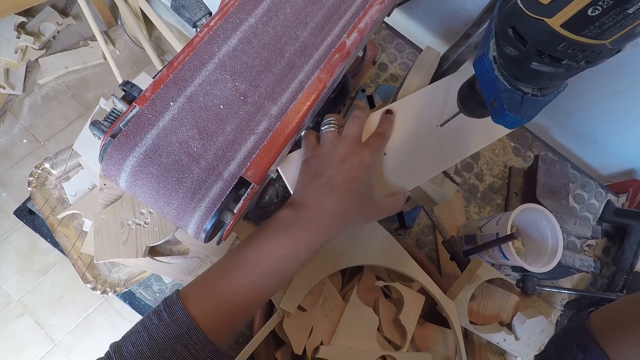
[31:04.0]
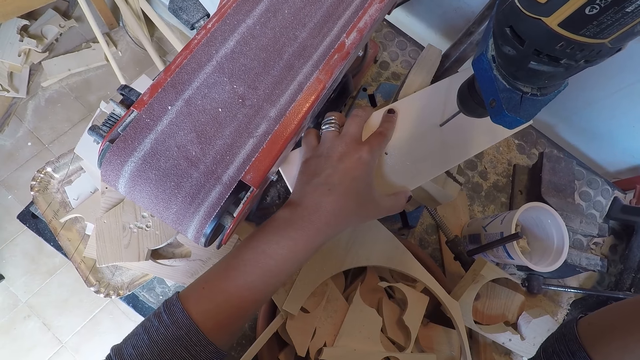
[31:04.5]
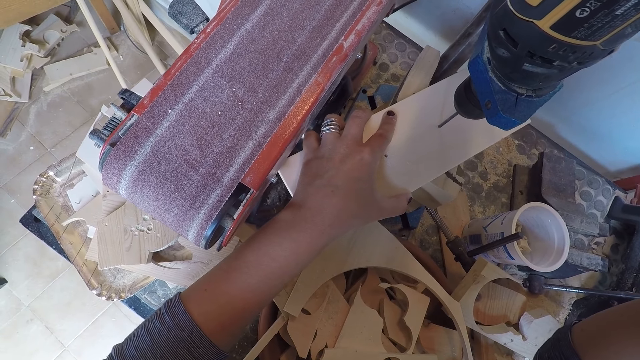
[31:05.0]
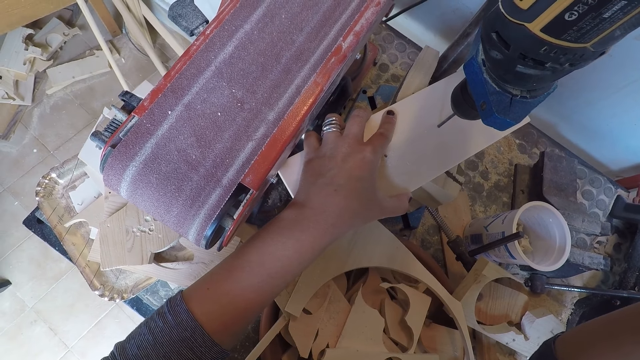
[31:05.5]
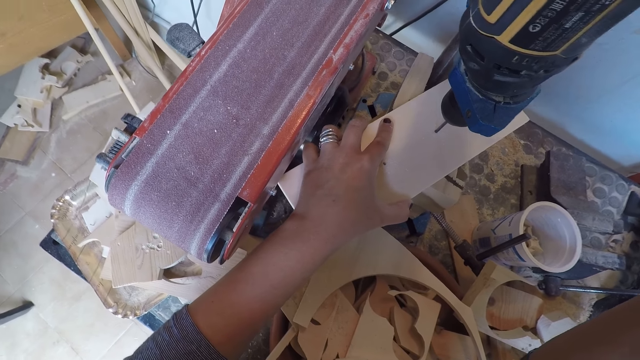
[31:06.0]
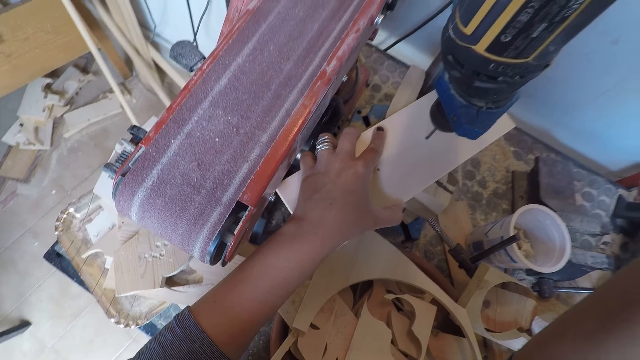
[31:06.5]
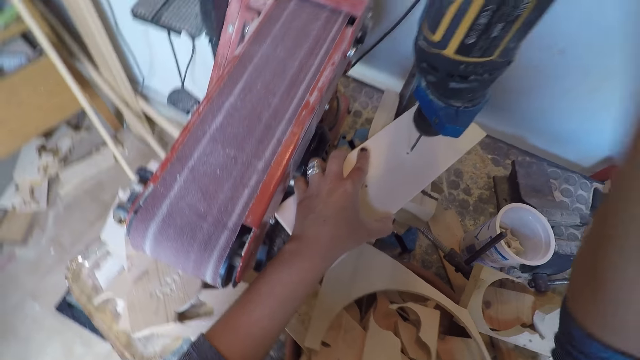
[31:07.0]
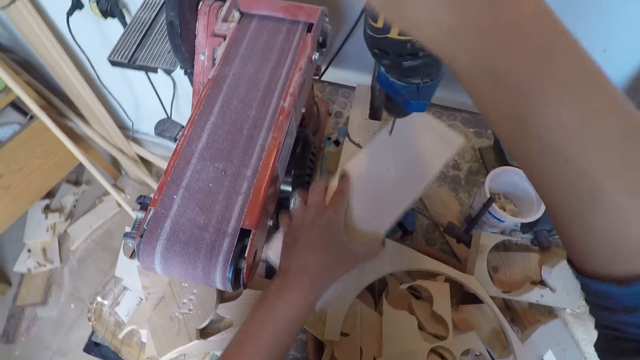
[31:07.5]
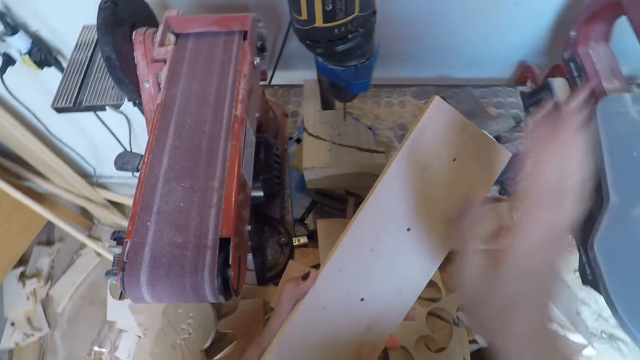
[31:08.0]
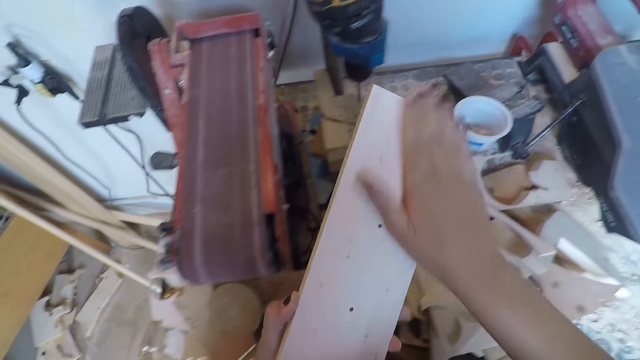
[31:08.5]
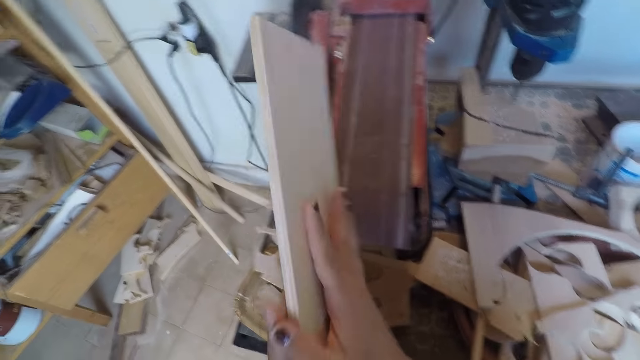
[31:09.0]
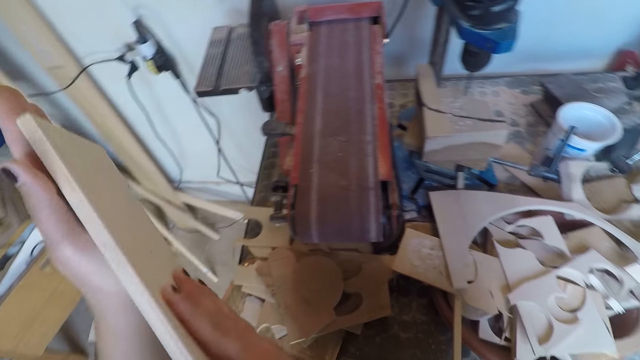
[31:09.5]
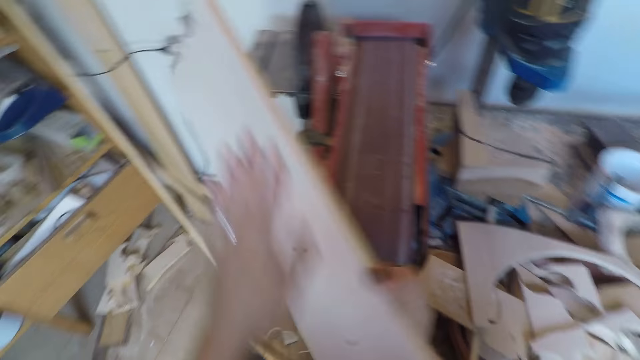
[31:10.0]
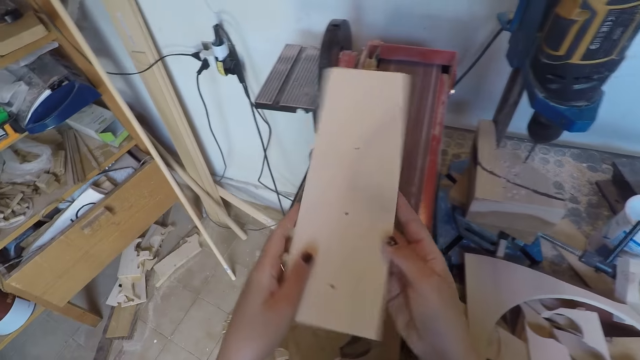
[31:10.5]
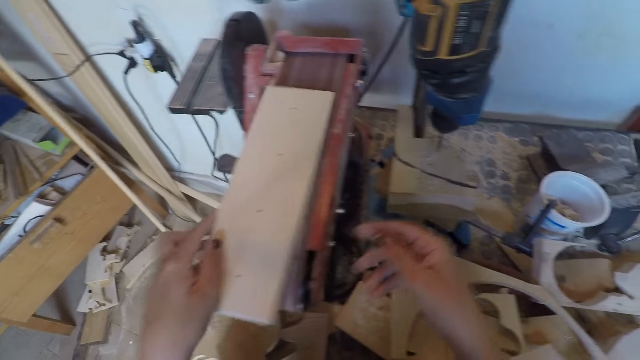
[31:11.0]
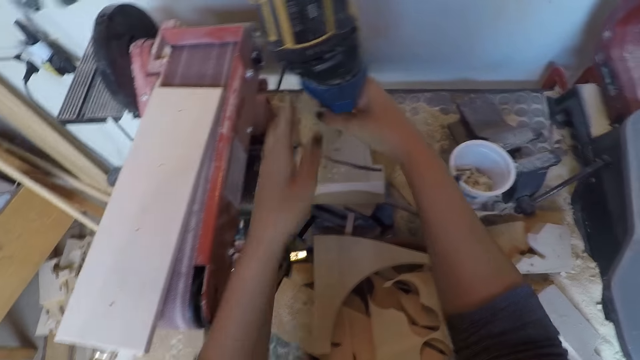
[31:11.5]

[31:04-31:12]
The camera wearer drills a hole on the wood. She turns off the drilling machine with her right hand. She removes the piece of wood from under the drilling machine with her left hand. She cleans the piece of wood with her right hand. She rubs the wood. She cleans the piece of wood with her left hand. She places the piece of wood on the belt sandpaper machine or workbench with her left hand.

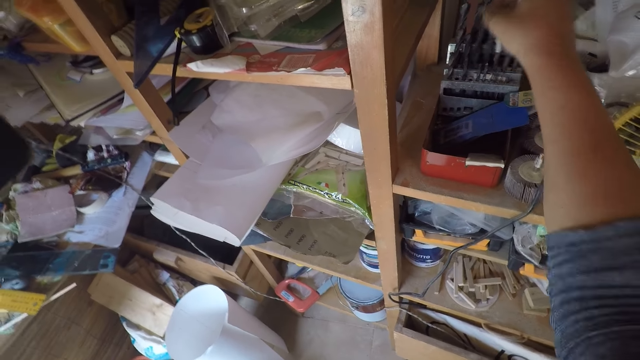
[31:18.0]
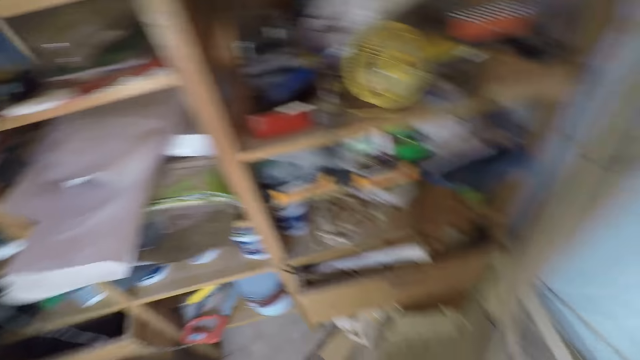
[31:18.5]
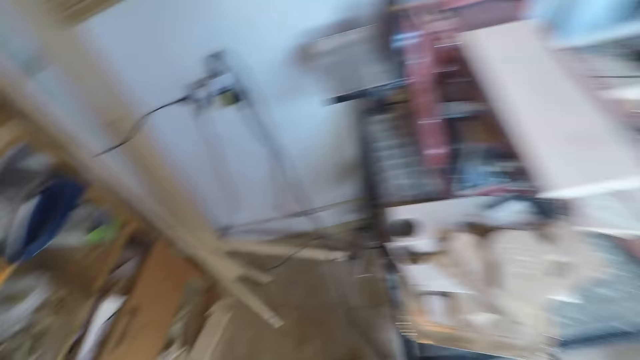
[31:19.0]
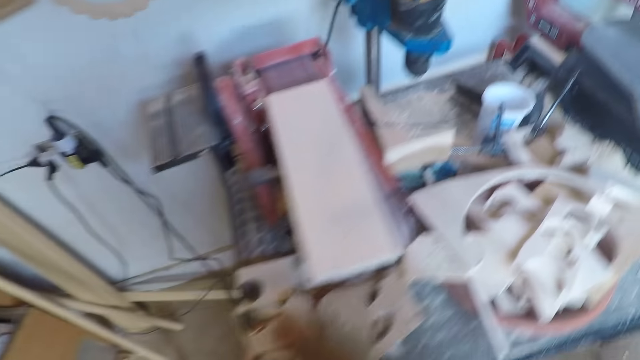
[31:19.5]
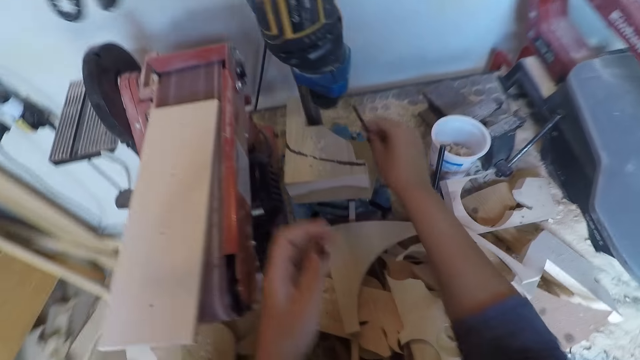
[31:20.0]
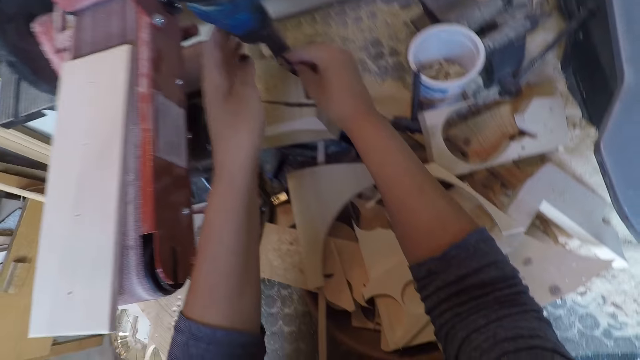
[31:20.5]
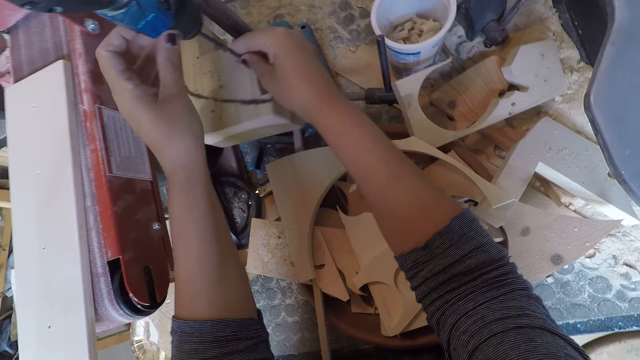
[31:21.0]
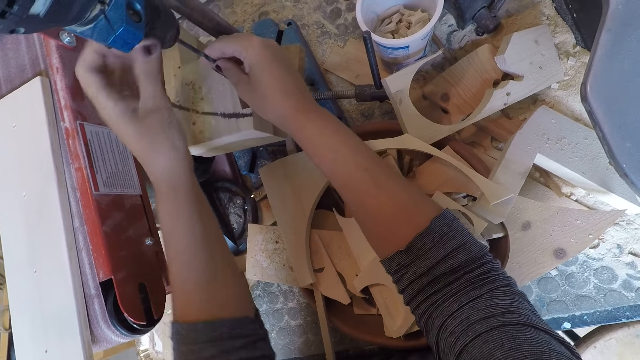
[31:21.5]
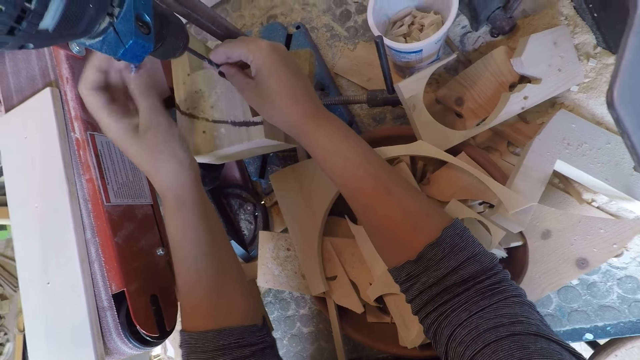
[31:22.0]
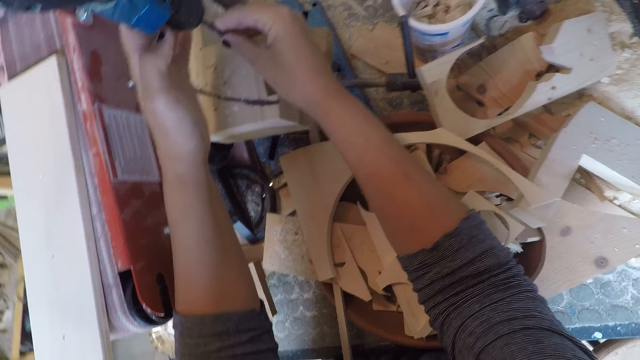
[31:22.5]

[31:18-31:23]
The camera wearer takes a drill from the container with her right hand. She walks towards the drilling machine with the drill in her right hand. She fixes the drill into the drilling machine with her right hand. She adjusts the drill chuck with her left hand.

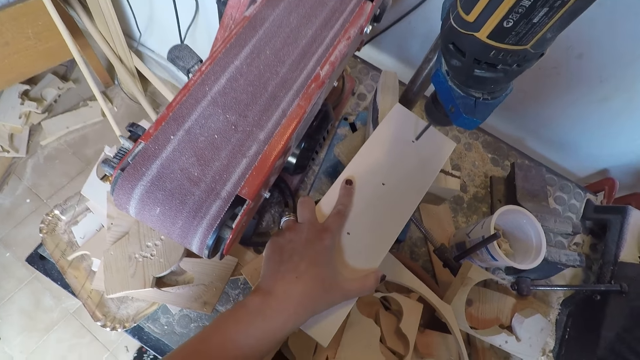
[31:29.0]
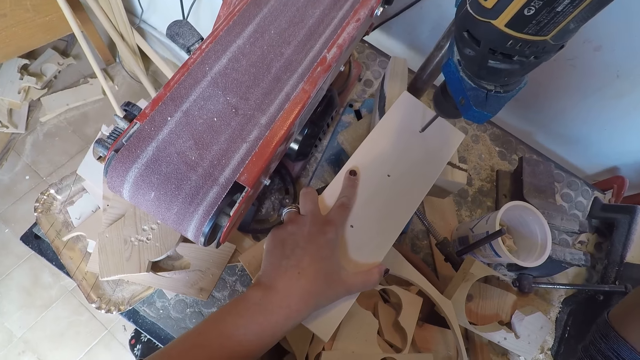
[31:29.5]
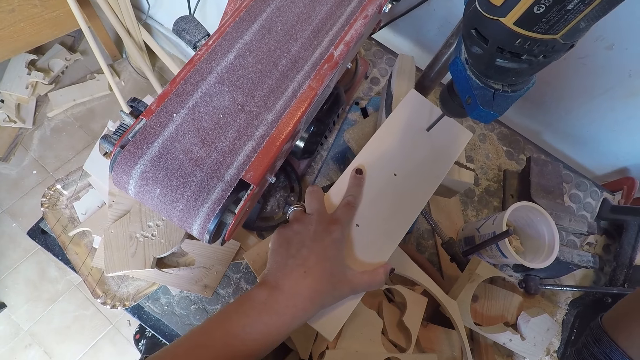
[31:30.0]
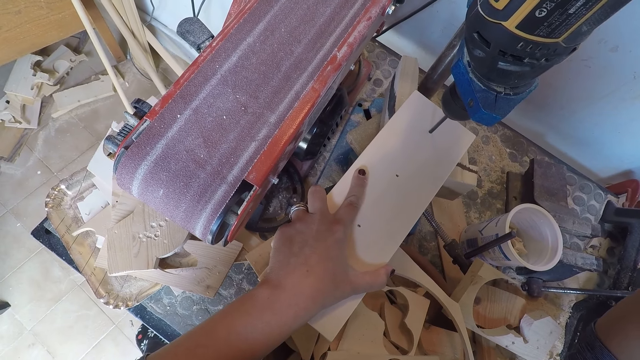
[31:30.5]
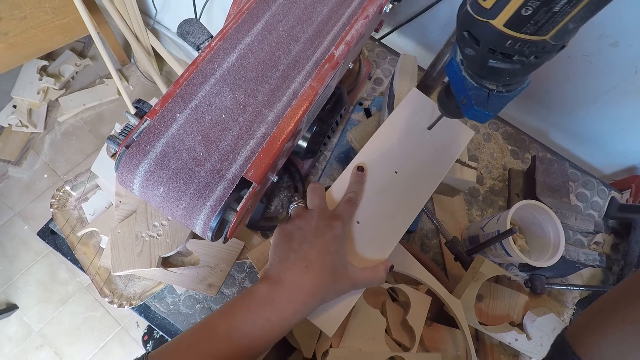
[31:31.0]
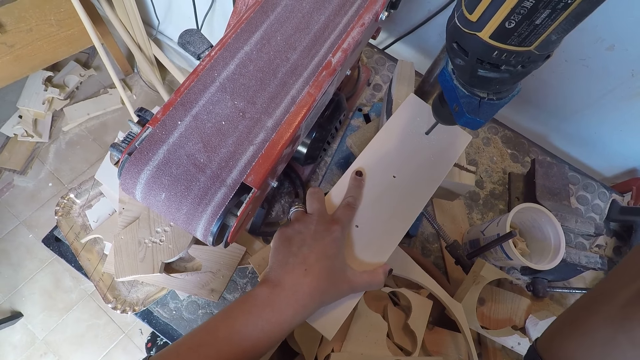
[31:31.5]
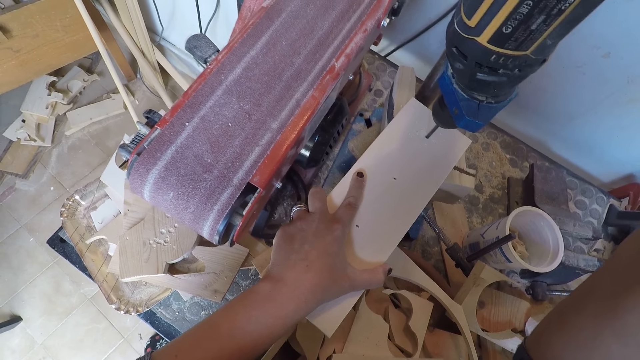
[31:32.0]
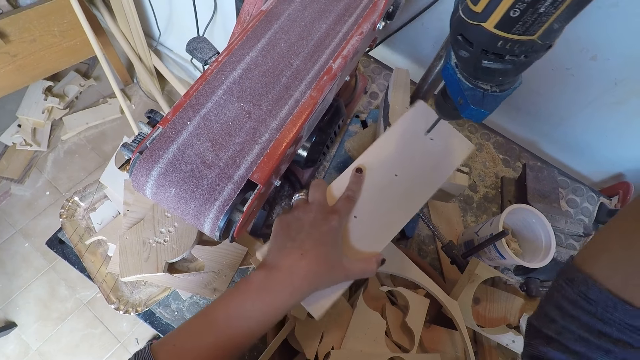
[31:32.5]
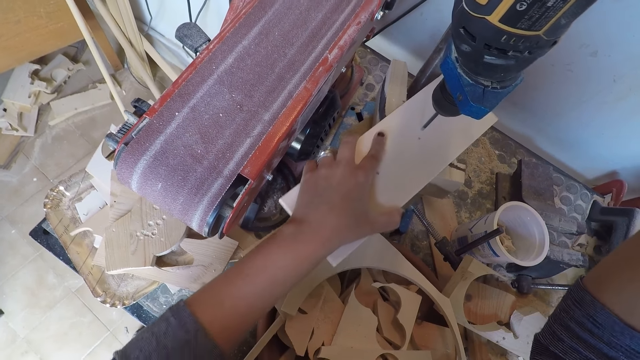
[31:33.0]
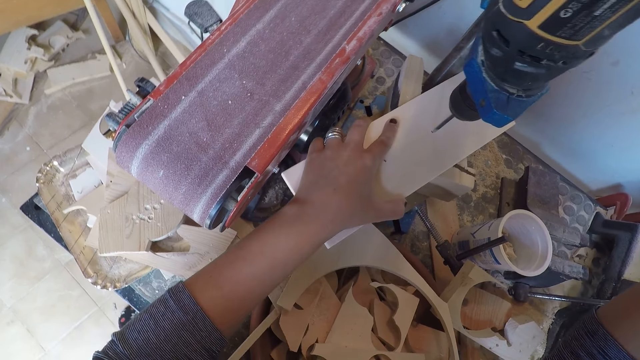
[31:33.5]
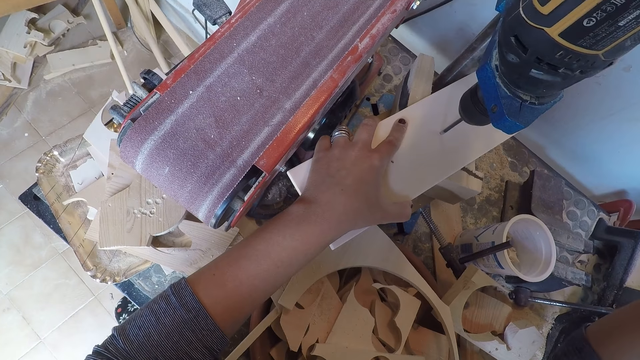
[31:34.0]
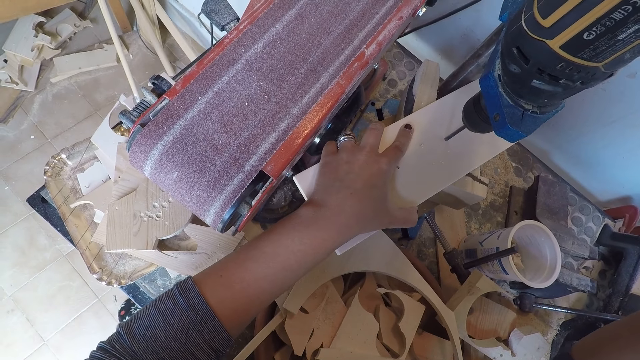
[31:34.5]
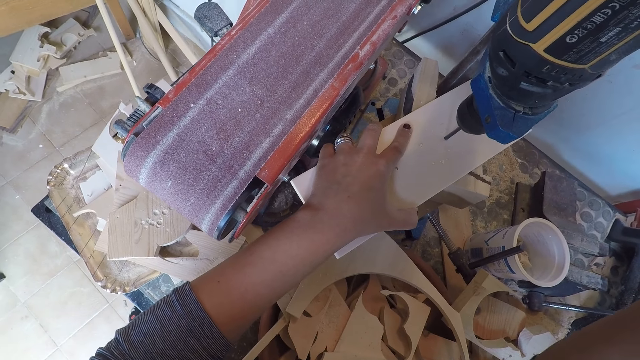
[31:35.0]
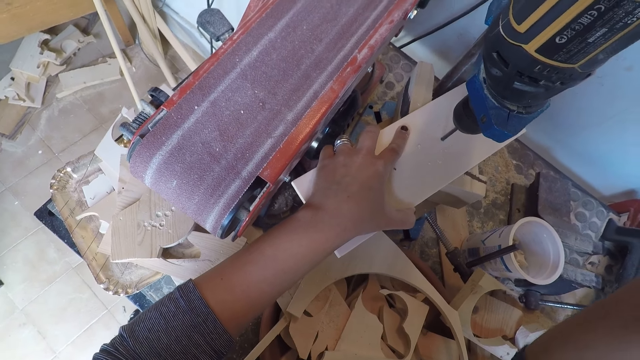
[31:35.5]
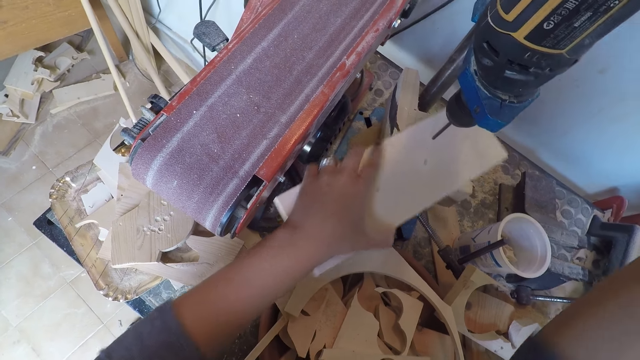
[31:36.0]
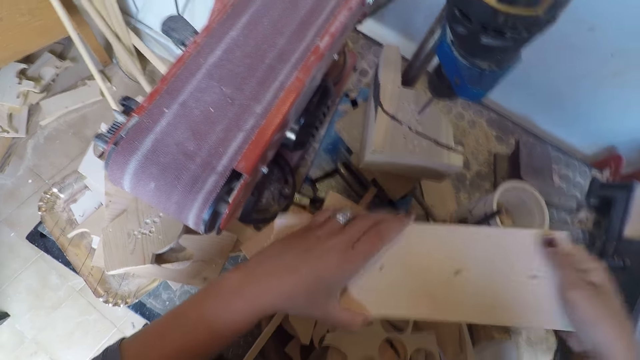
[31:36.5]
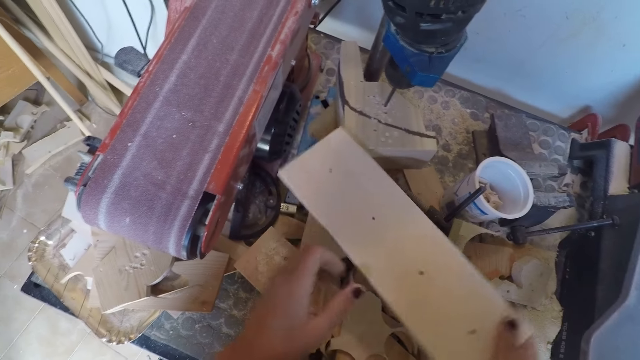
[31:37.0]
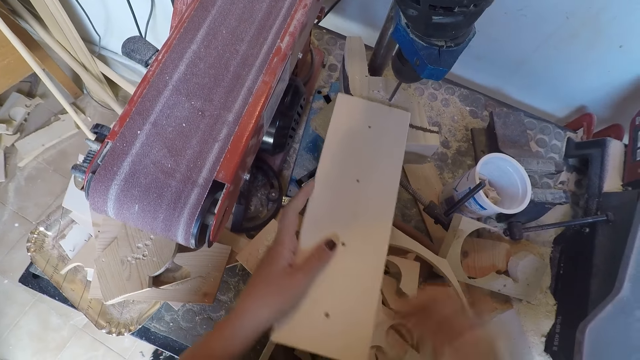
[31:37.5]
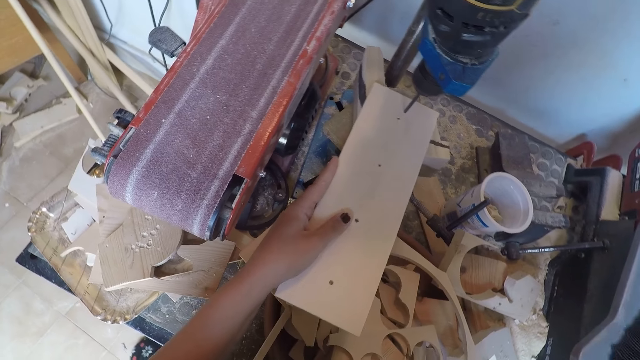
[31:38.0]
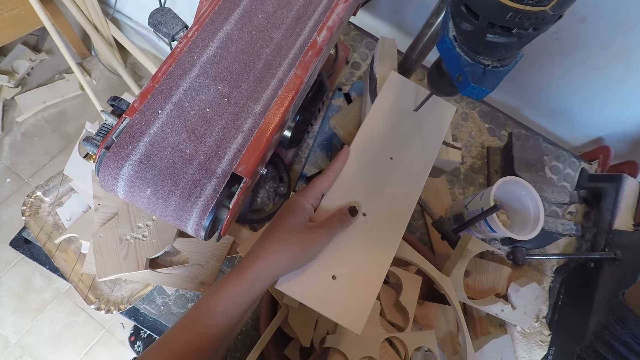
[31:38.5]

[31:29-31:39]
The camera wearer drills holes into the piece of wood with the drilling machine or drill press. They move the wood on the drill press. They drill a hole on the wood. They rotate the wood.
